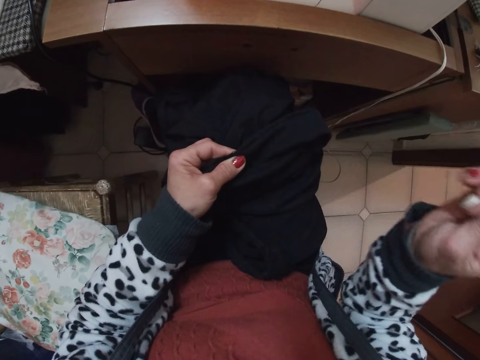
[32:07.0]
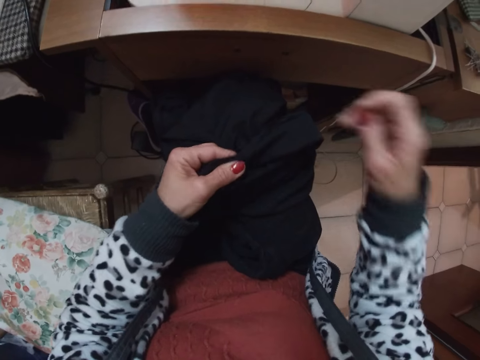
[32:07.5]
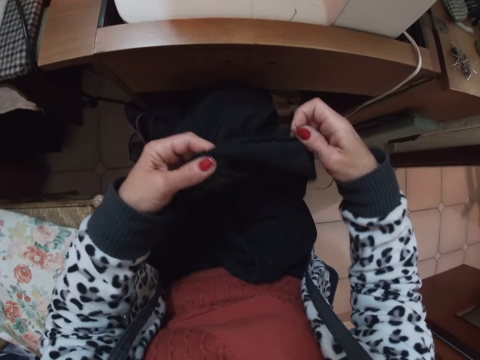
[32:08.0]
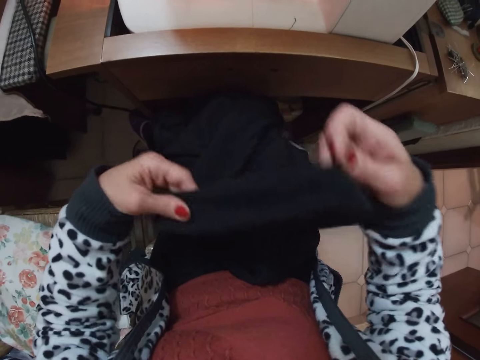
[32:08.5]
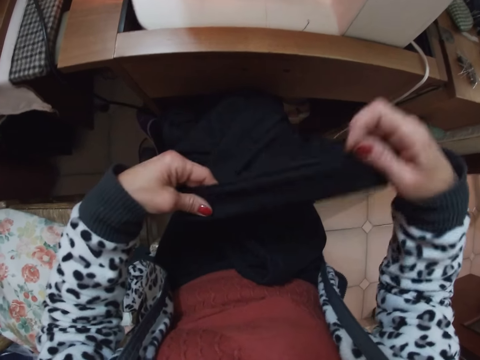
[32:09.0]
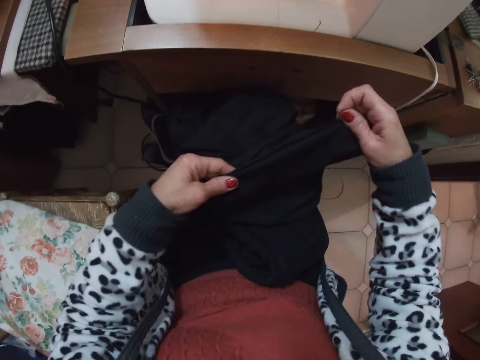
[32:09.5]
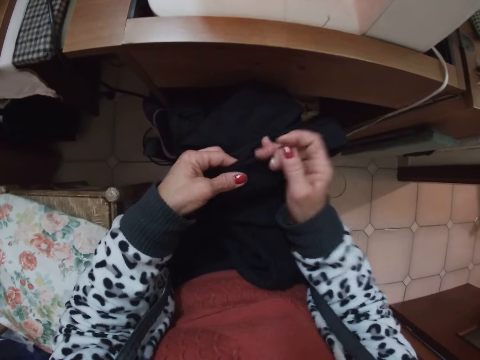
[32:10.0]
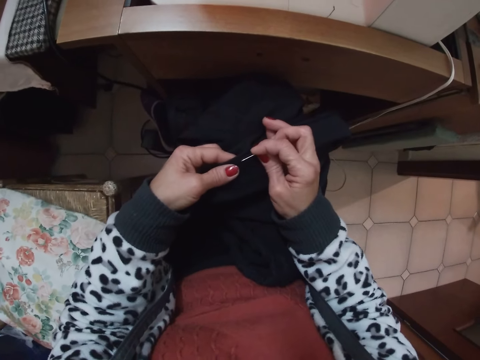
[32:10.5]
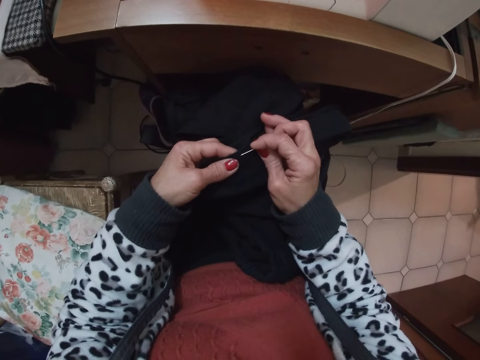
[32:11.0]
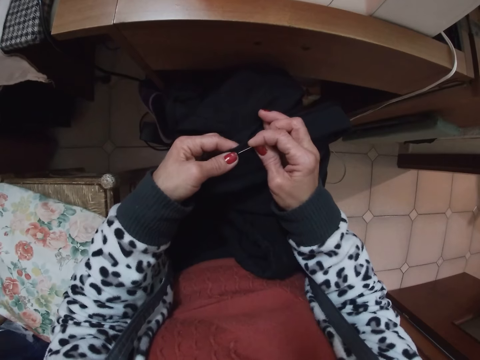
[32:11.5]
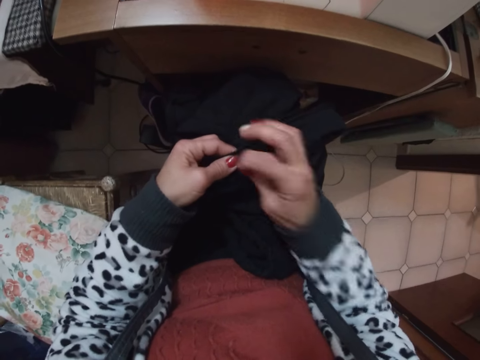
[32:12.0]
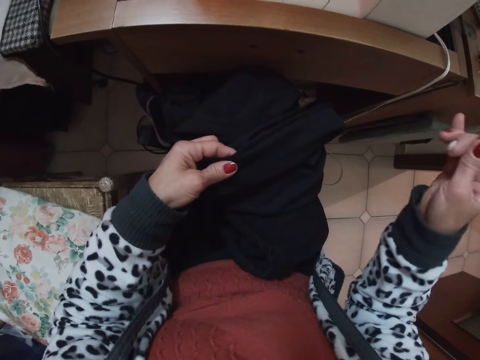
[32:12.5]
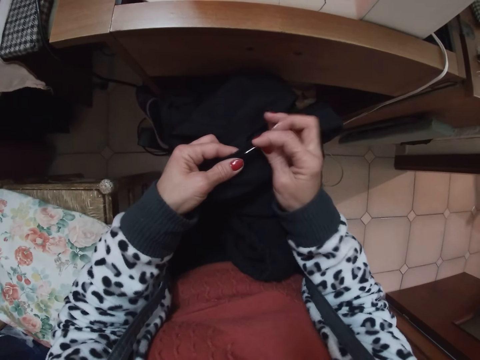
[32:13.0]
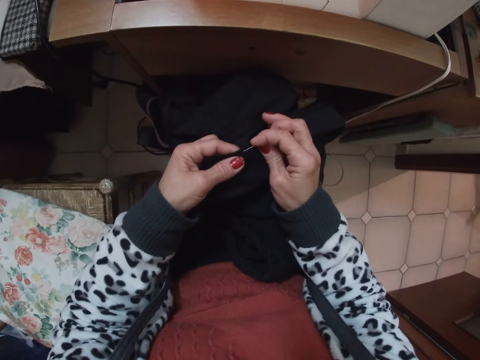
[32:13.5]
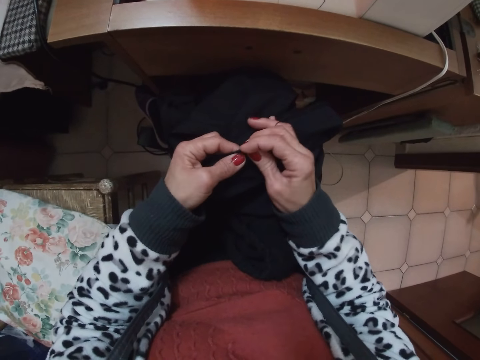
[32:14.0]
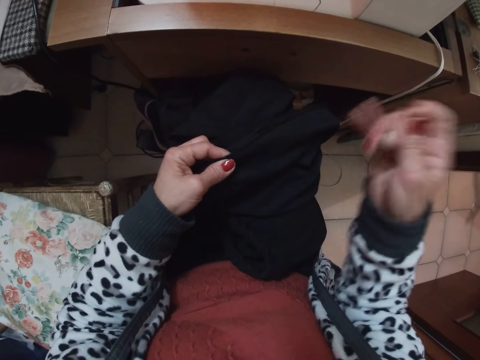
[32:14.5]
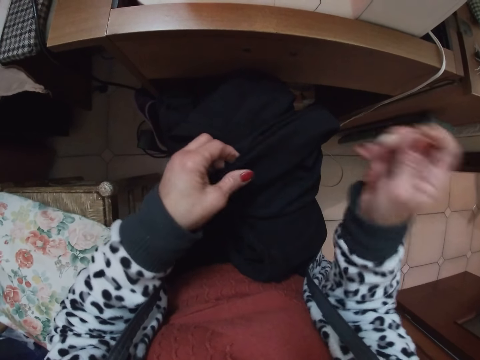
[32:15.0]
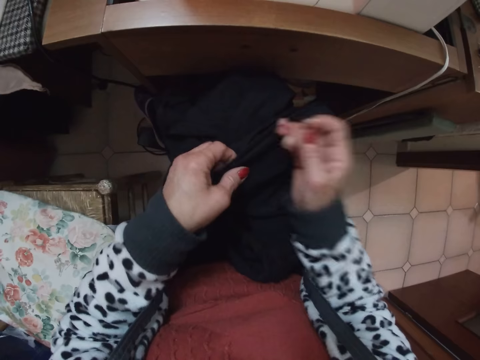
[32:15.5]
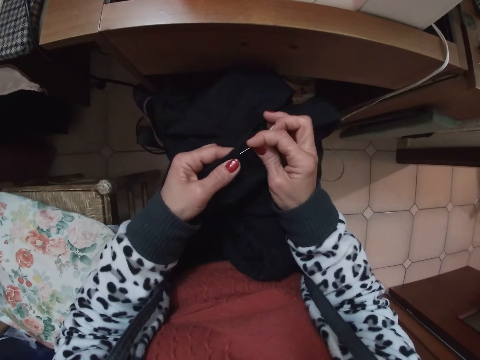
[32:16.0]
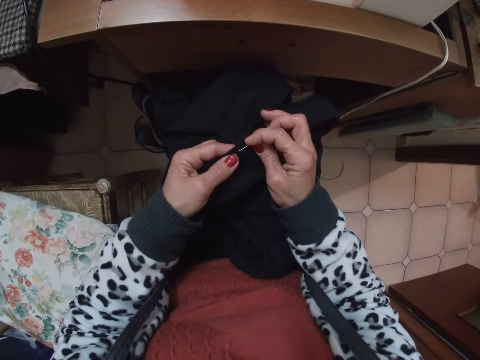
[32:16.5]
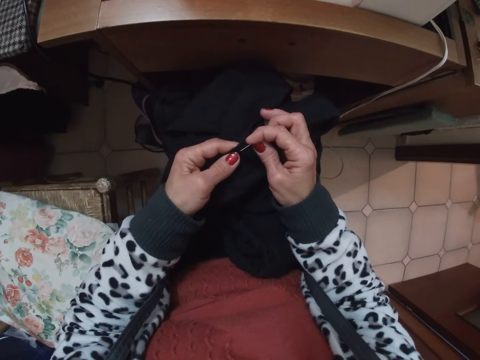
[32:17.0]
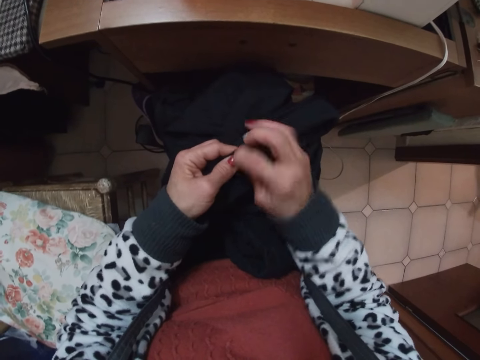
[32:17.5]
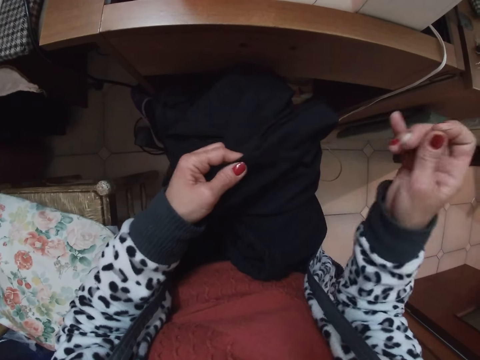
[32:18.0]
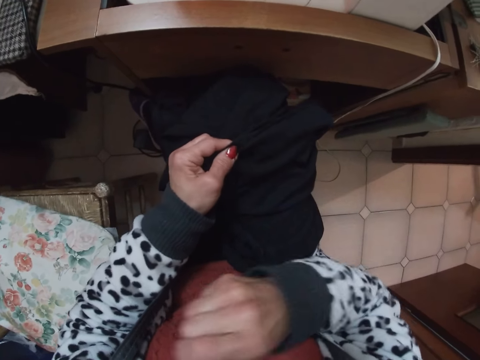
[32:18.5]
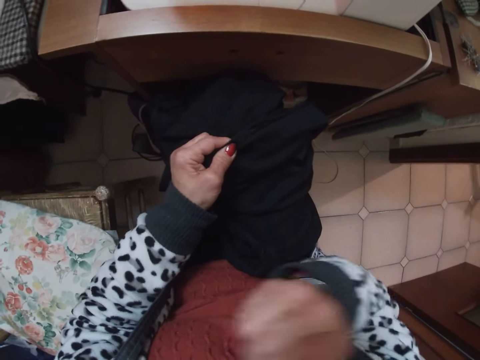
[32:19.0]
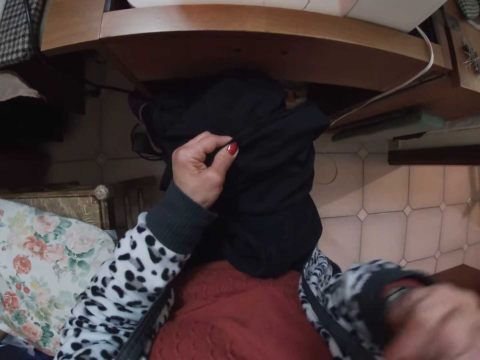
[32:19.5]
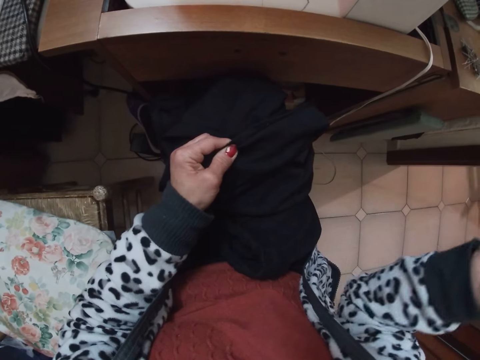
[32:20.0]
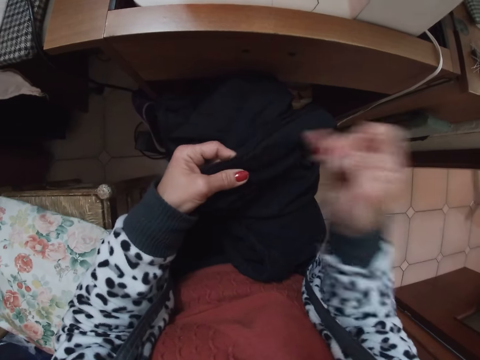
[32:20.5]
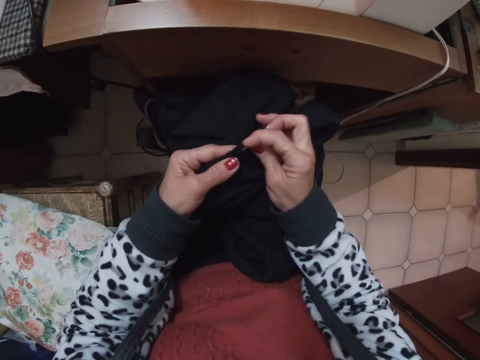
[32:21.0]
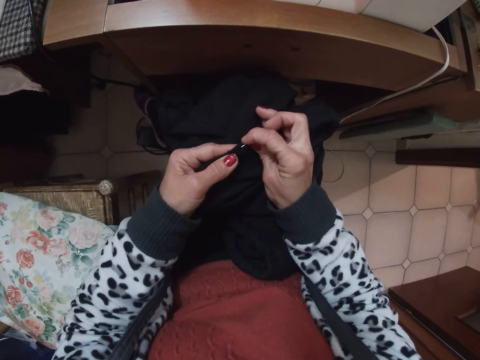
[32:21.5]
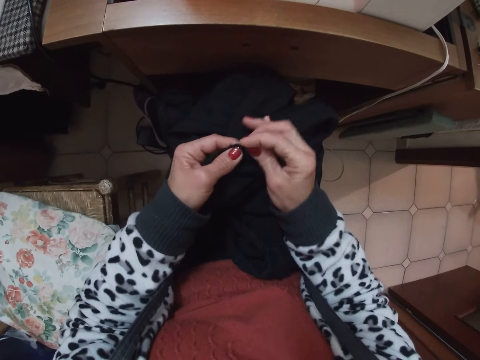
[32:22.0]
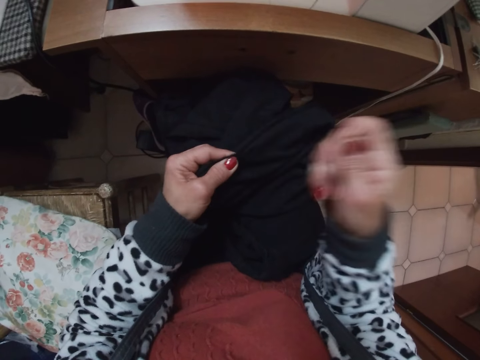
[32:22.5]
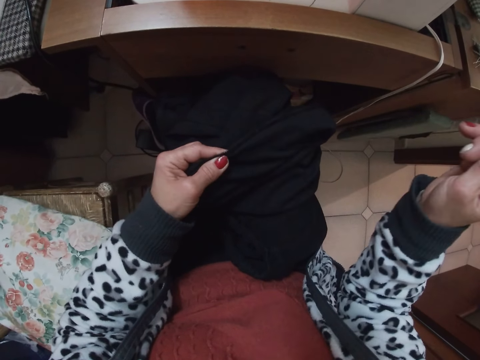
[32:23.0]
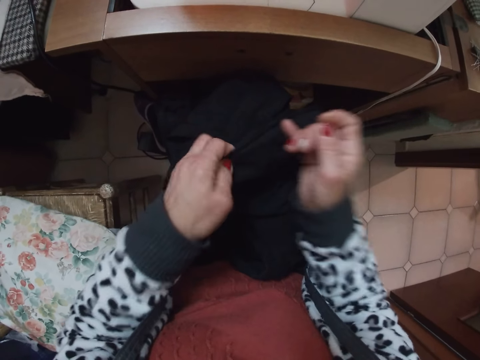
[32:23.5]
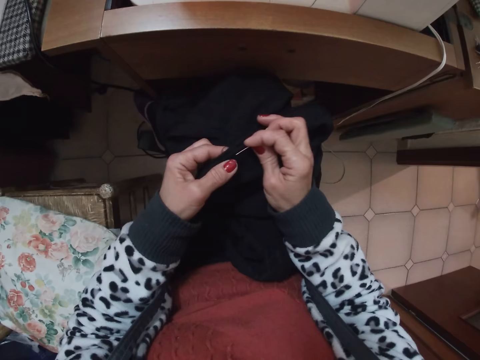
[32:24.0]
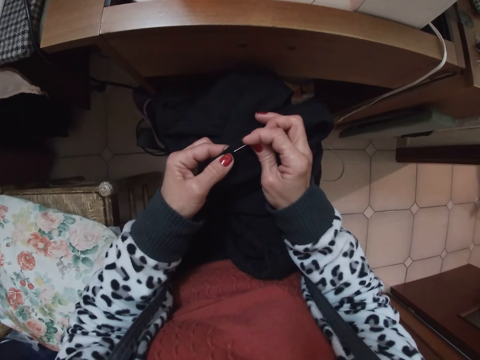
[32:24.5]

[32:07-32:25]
The camera wearer holds the trouser with the hands. They stretch out the cap with both hands. They shake the trouser. They sew the cap or trouser with a needle and thread. They pull up the thread. They stitch the trouser.

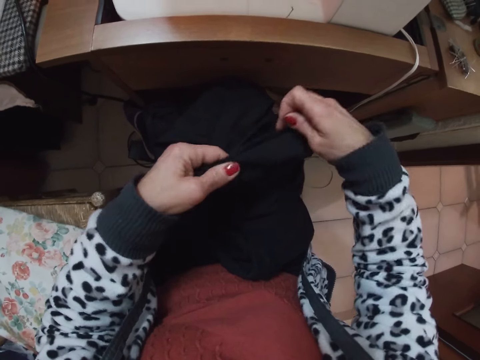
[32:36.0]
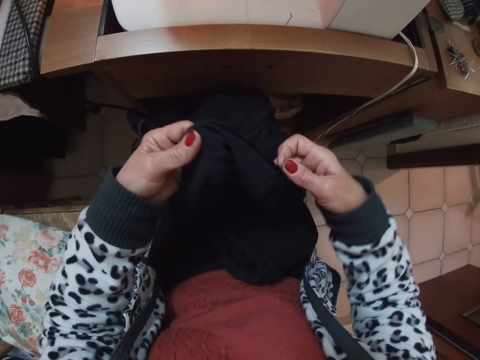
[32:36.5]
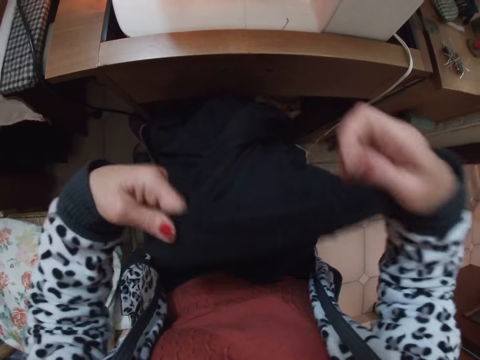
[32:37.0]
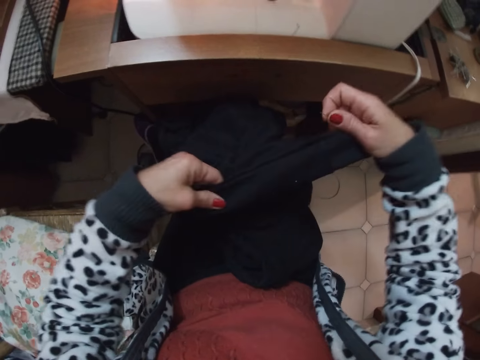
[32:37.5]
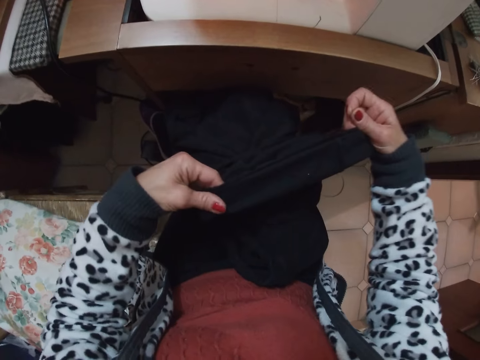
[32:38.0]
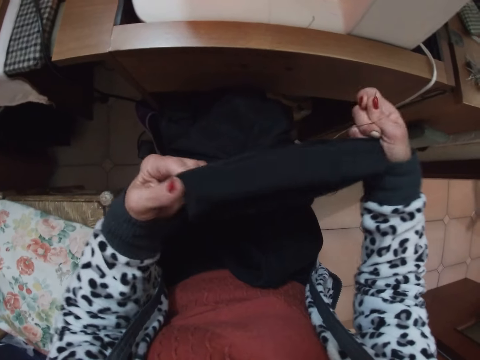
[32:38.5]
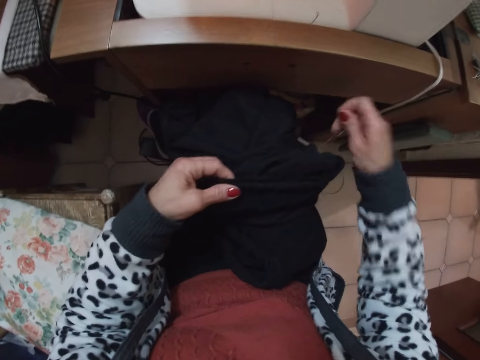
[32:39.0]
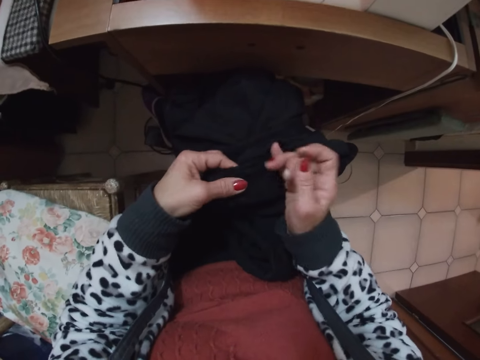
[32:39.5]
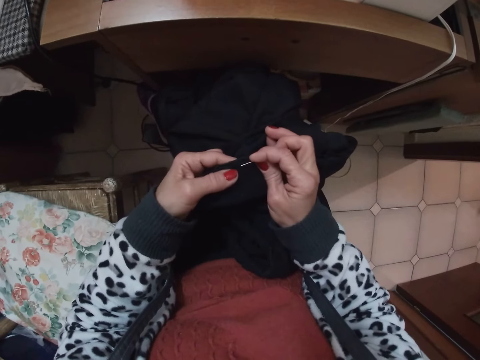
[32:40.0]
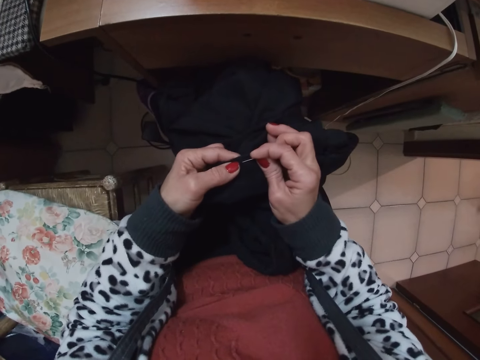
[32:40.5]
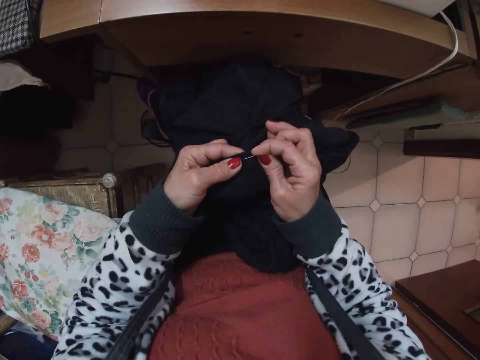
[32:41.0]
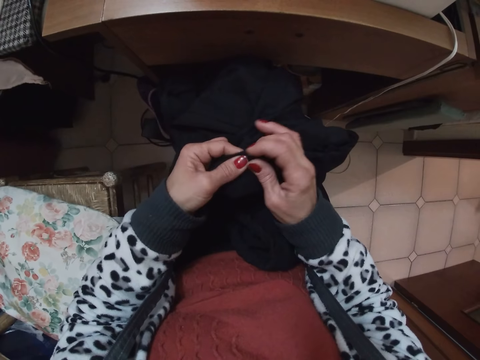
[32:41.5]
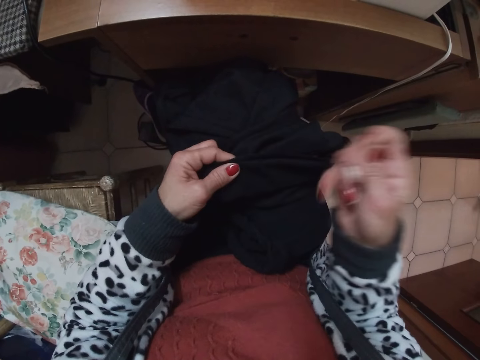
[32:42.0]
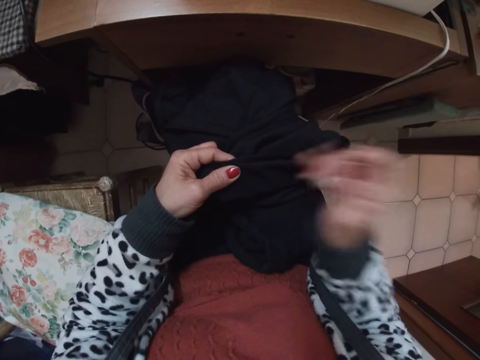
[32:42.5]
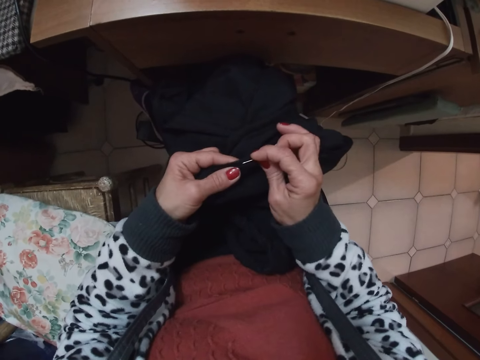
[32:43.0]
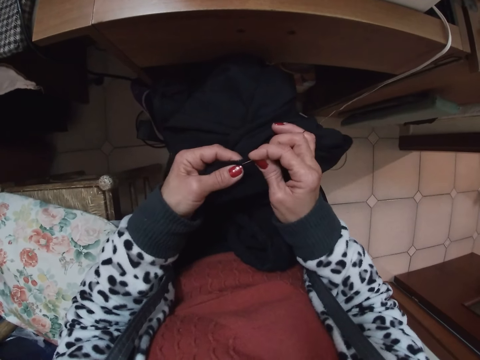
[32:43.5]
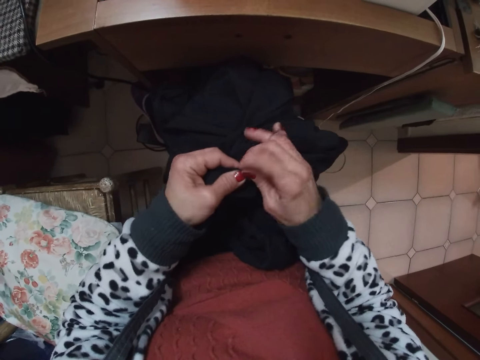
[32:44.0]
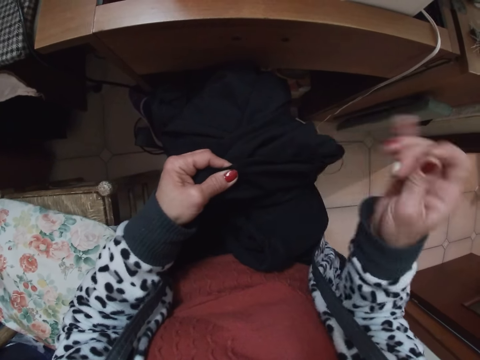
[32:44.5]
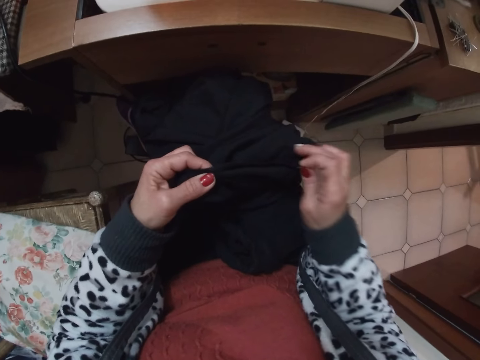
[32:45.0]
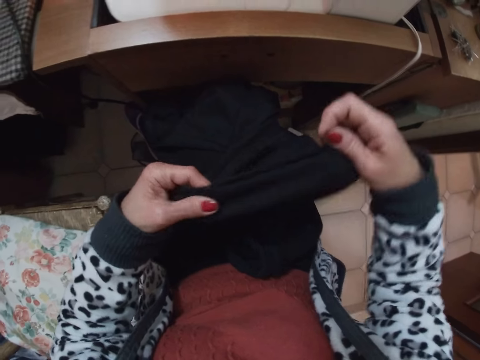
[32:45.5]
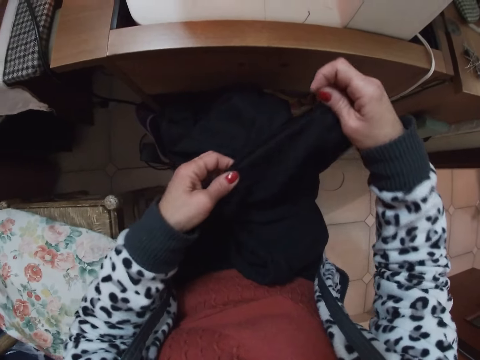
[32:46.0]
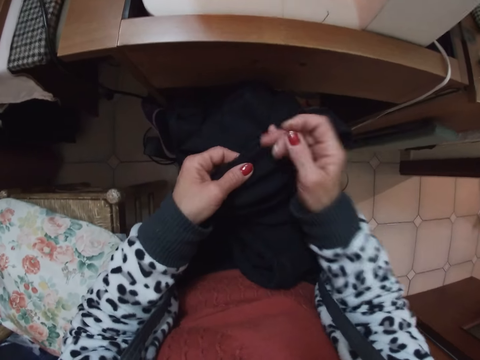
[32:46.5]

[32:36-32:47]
The camera wearer stretches out a cap with both hands. They shake a trouser. They position a needle on the trouser. They sew the cap or trouser with the needle and a thread. They adjust the cap or trouser with both hands.
